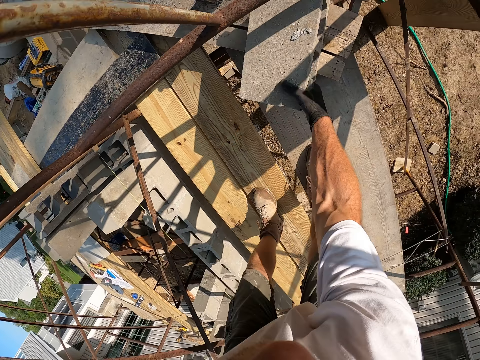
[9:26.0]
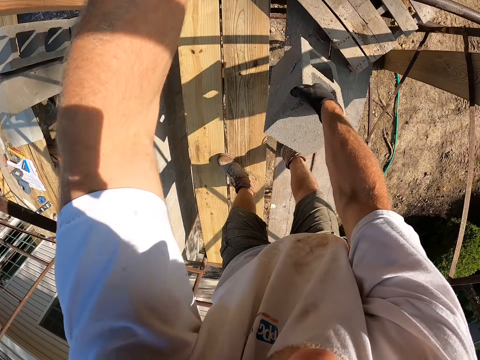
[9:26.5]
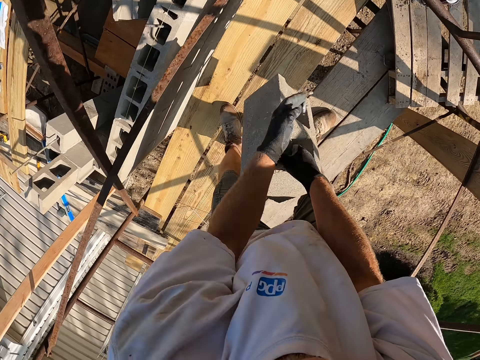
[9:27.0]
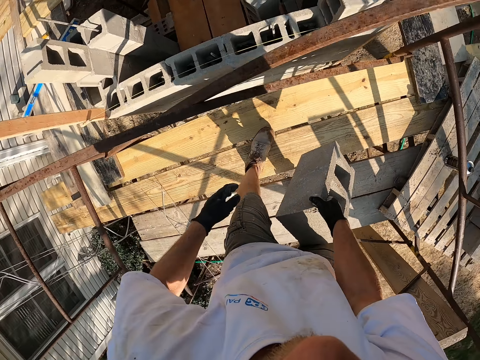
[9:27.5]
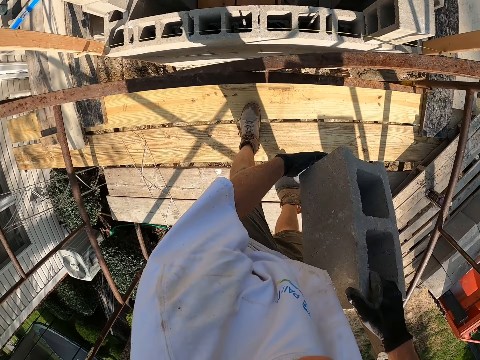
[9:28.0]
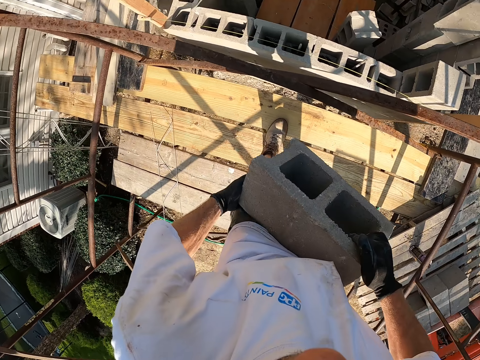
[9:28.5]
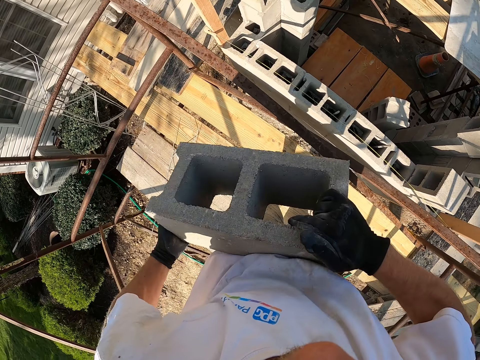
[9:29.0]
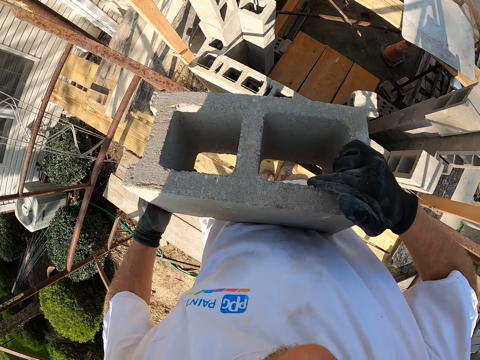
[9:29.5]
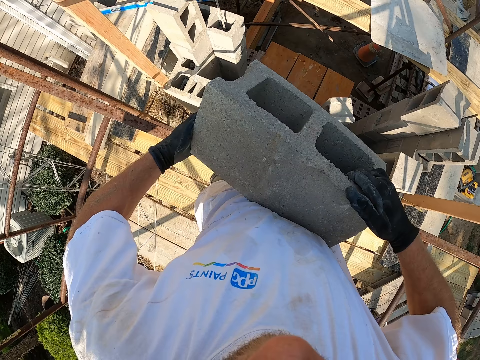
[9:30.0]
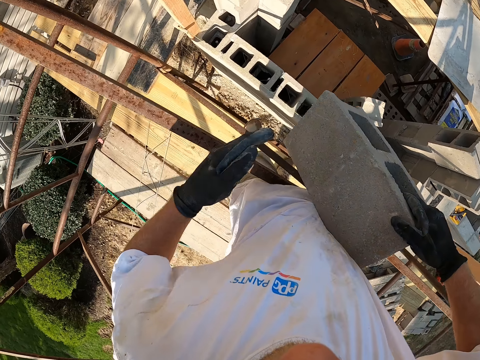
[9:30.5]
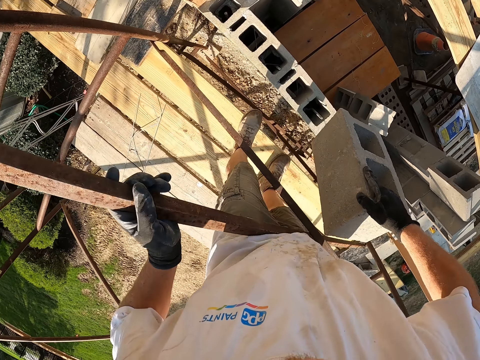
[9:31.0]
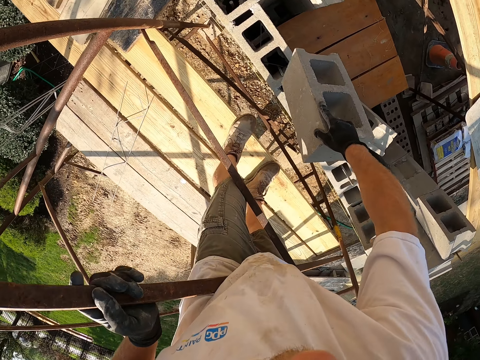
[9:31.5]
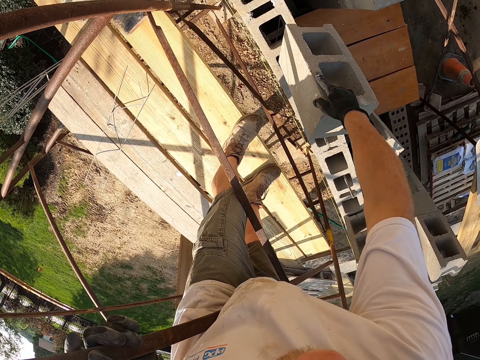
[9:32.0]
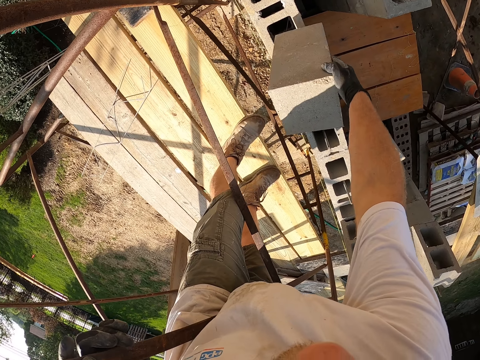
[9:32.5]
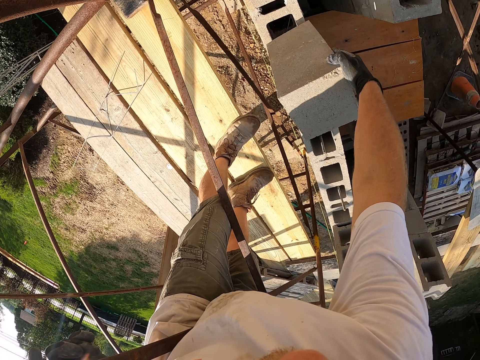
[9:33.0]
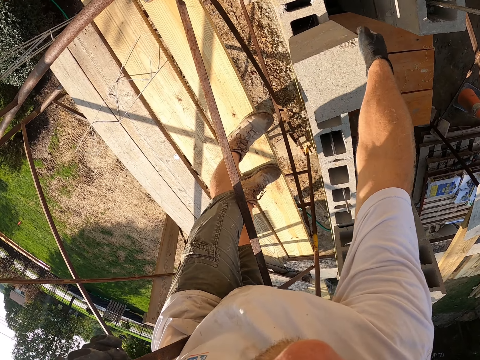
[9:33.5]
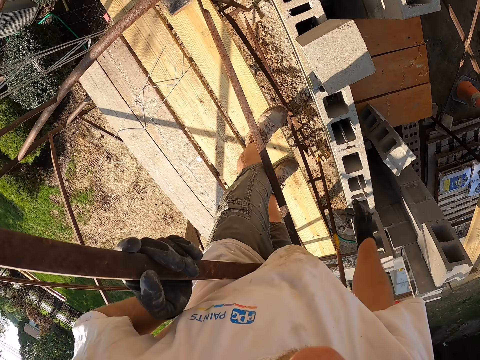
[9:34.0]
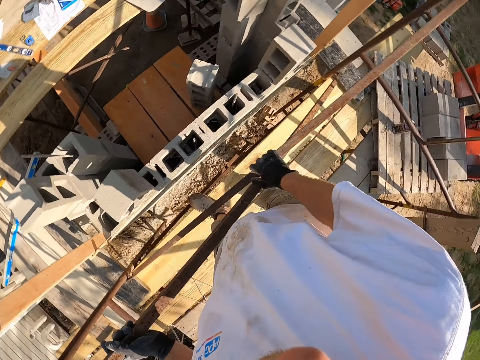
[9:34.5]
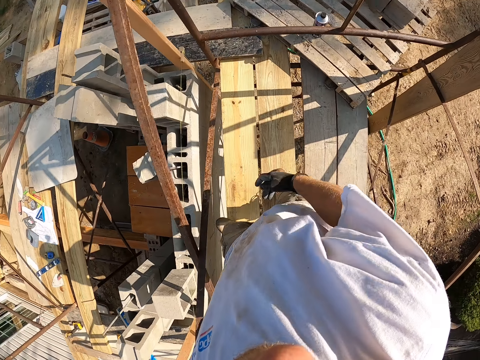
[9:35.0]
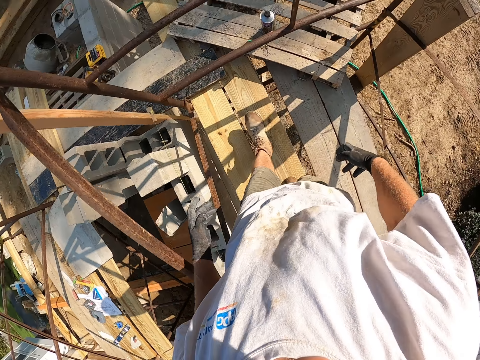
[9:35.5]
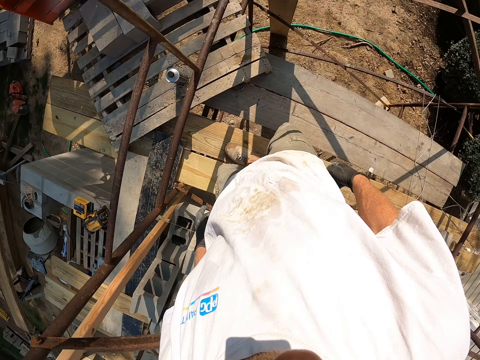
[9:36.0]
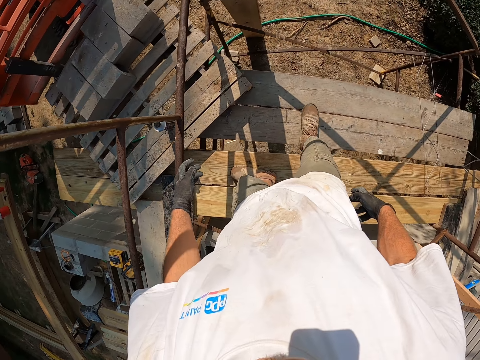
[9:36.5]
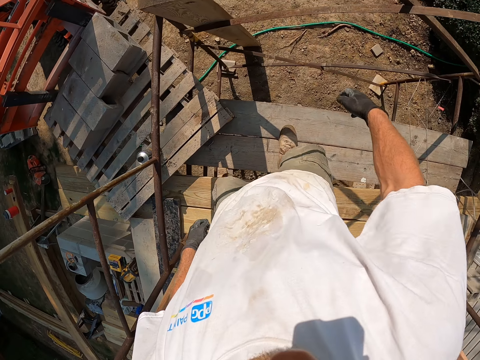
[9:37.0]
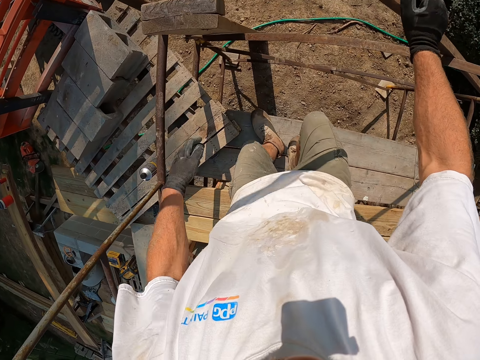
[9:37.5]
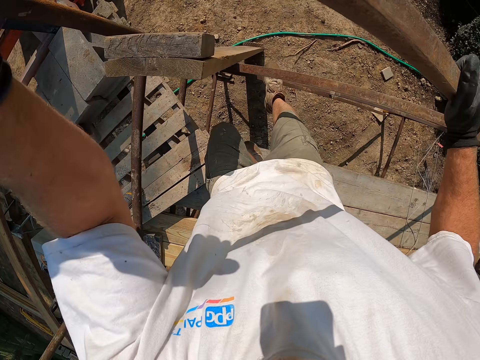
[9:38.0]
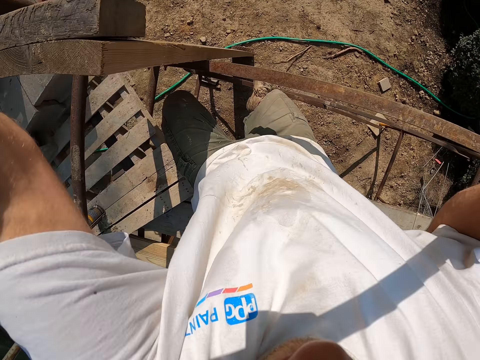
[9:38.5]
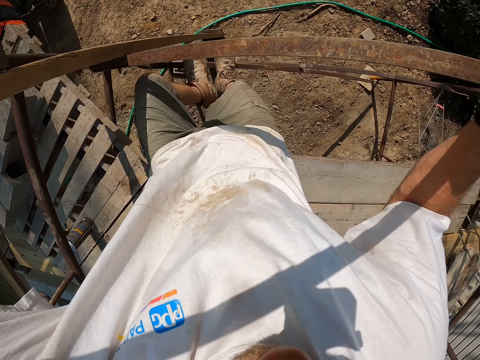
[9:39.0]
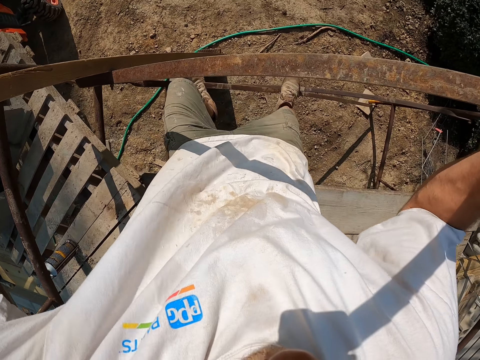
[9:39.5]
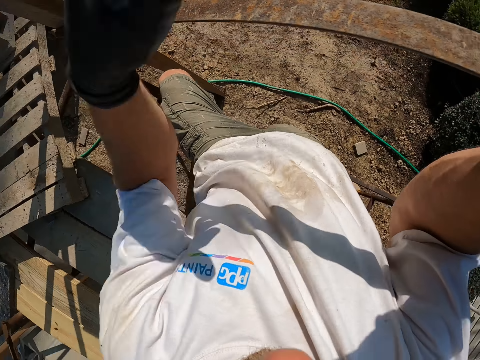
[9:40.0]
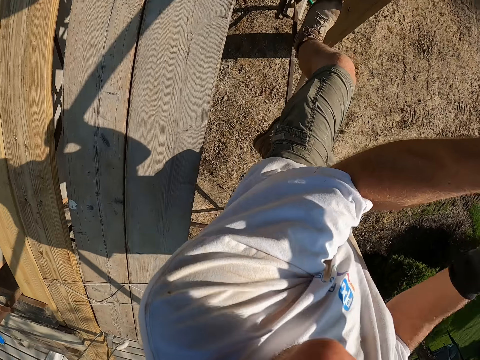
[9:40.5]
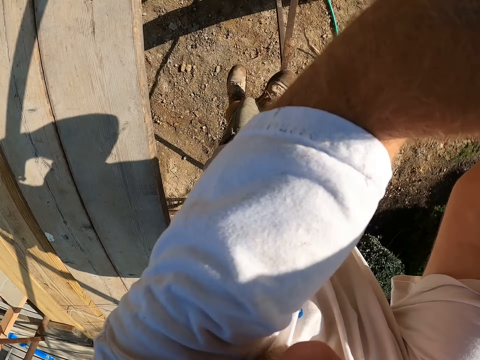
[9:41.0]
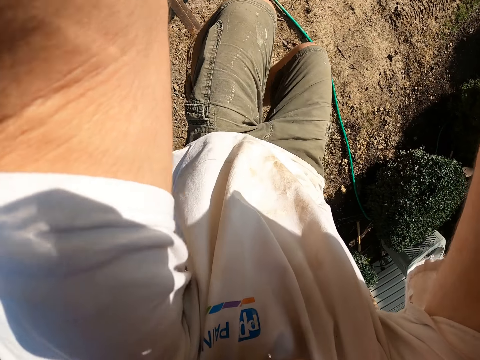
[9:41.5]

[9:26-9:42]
The camera wearer picks another brick on the pallet. They carry the block brick. They place the block brick on top of other block bricks. They walk on the scaffolding. They climb down from the scaffolding.

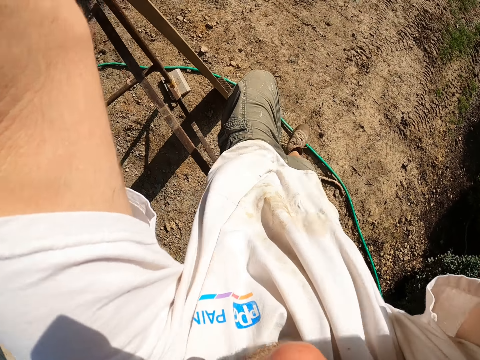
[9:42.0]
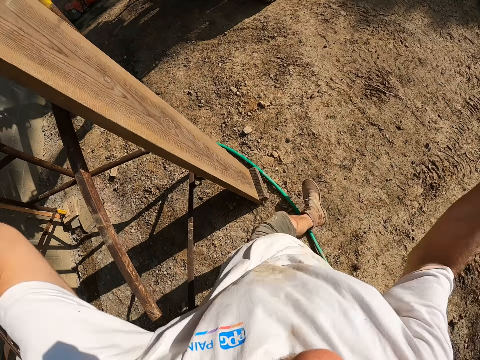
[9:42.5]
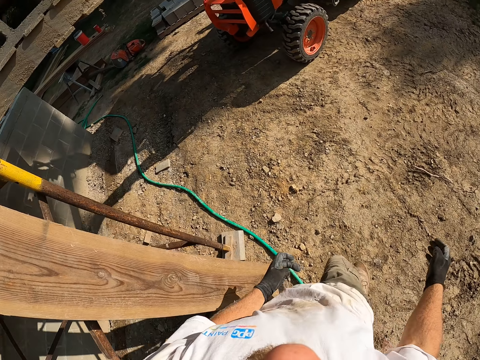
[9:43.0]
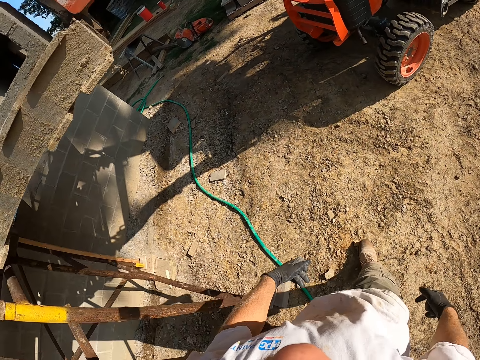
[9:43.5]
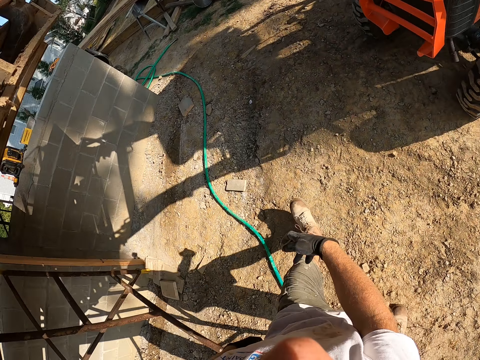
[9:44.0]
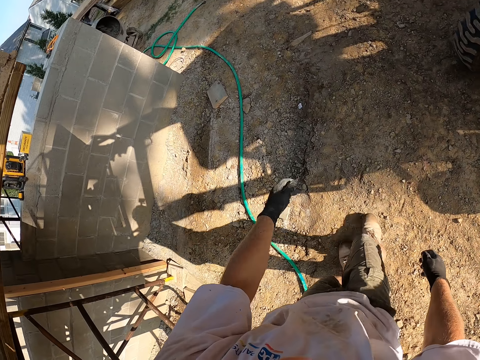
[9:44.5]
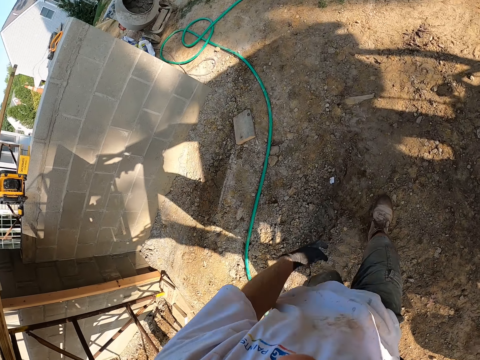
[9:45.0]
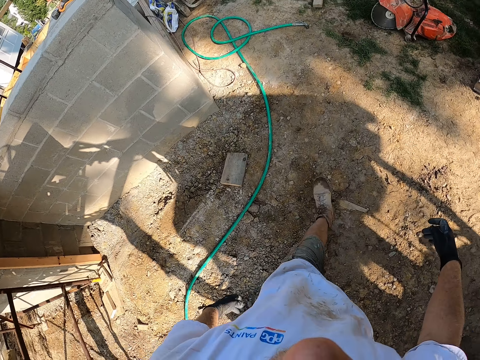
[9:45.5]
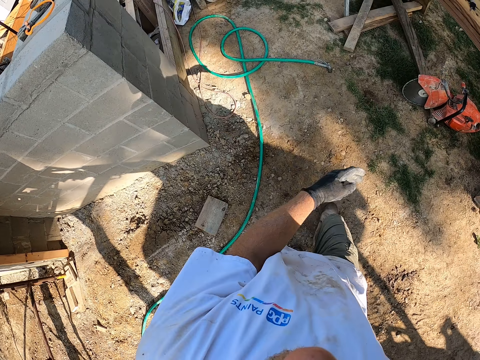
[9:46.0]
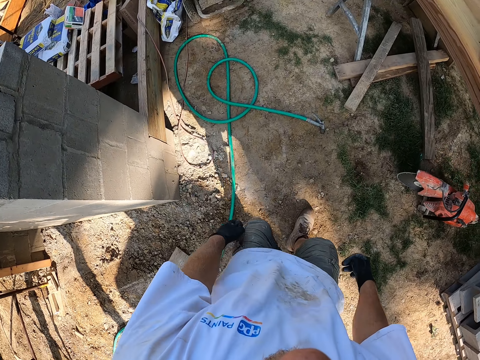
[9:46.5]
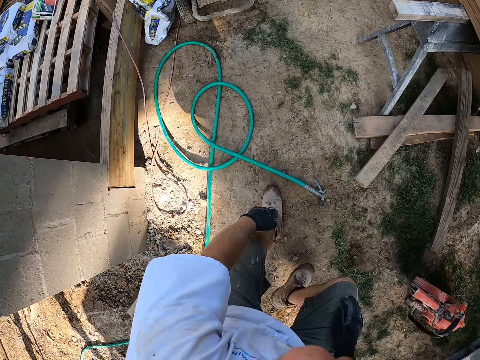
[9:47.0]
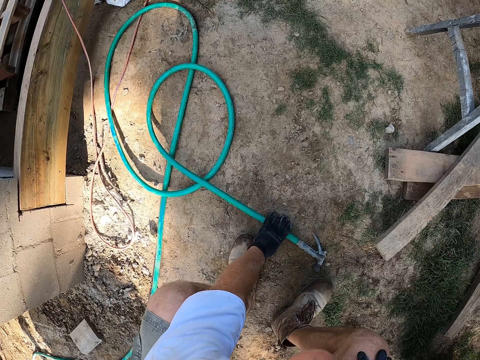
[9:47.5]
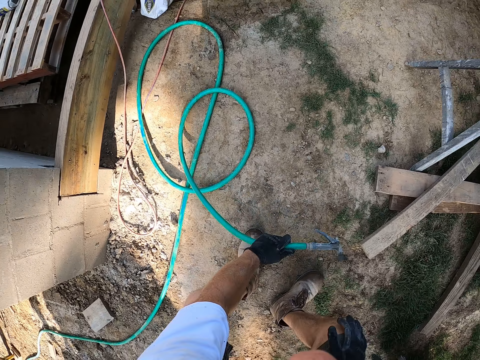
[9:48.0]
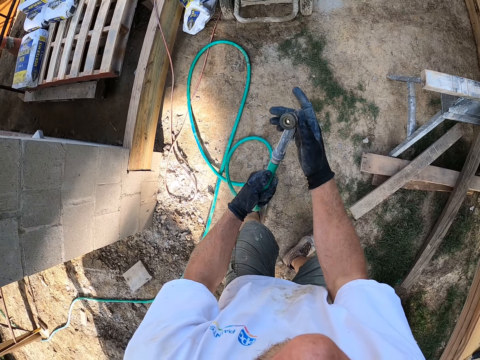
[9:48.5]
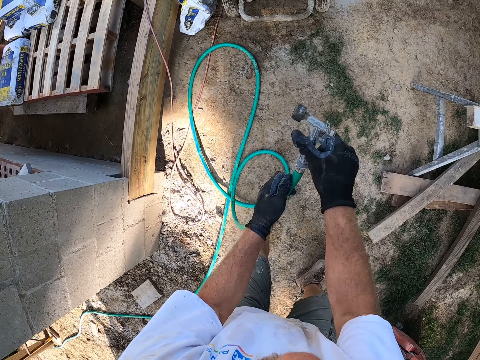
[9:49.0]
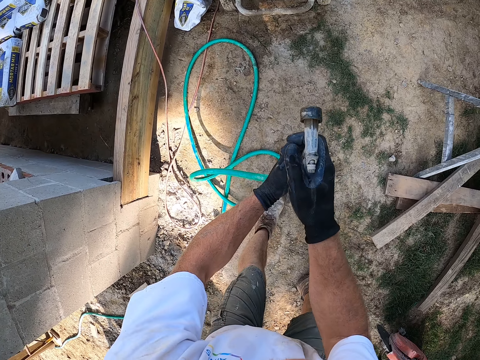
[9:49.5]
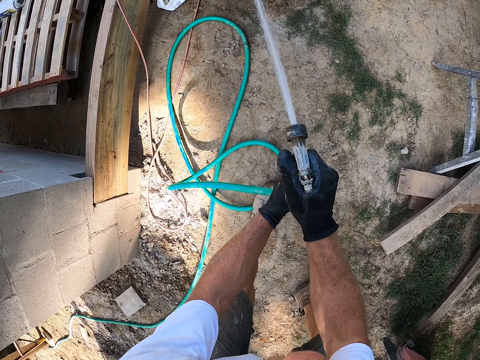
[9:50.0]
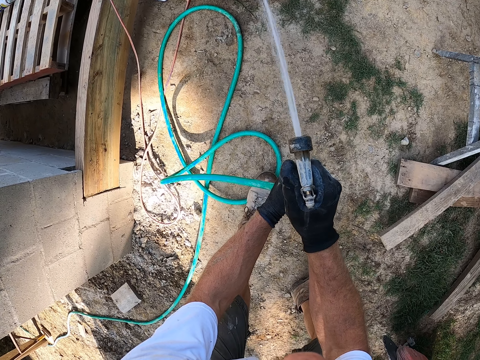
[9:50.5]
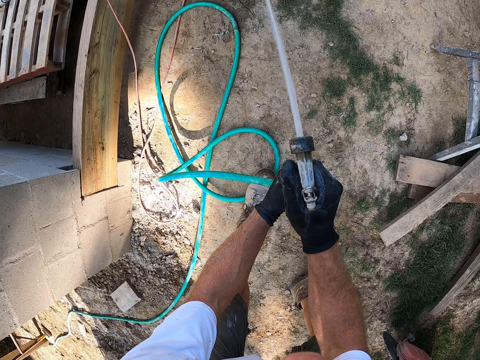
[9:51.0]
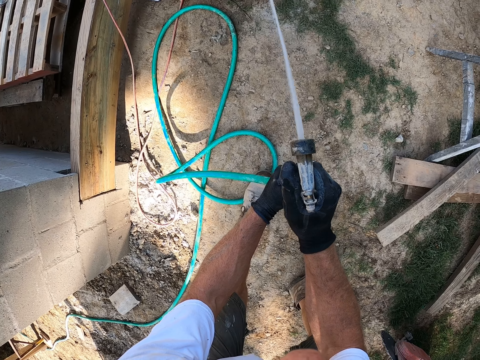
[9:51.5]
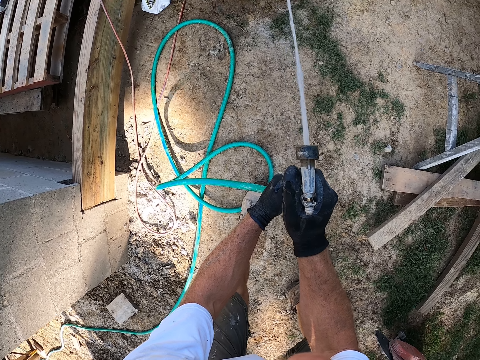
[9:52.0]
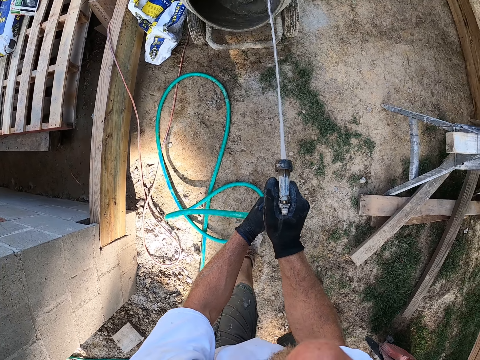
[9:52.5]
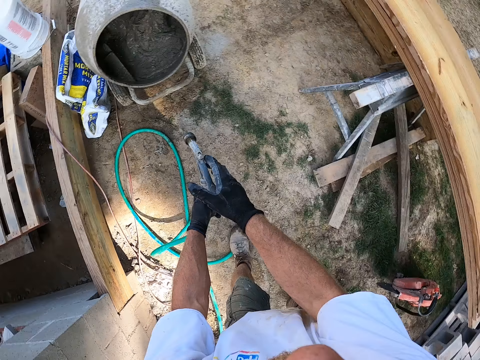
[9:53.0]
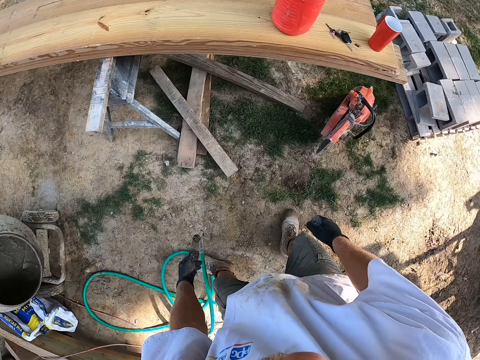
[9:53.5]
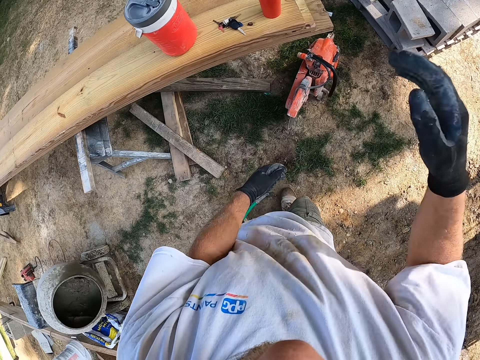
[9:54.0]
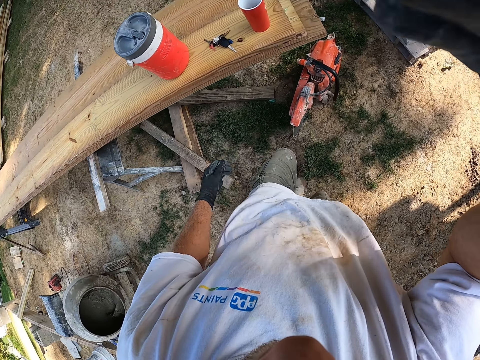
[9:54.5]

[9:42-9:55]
The camera wearer walks around the construction site. He picks a water hose or pipe from the ground. He presses the trigger of the pipe. He puts water in the cement mixer. He drops the water hose from the ground. He touches the camera on his head.
